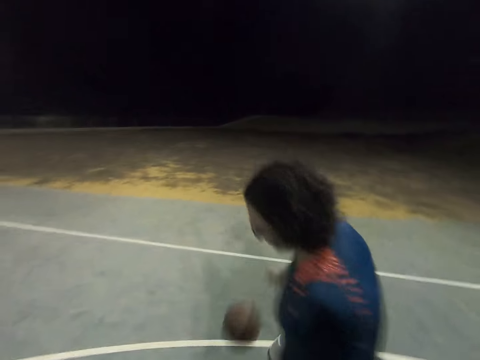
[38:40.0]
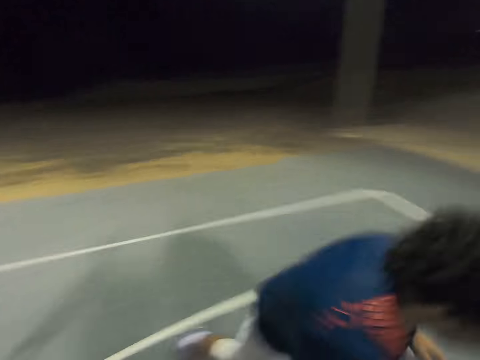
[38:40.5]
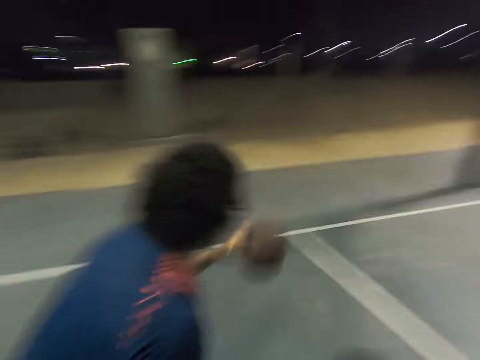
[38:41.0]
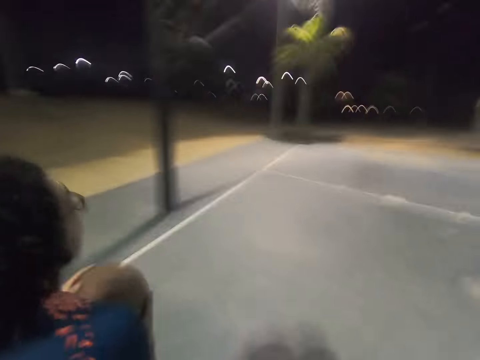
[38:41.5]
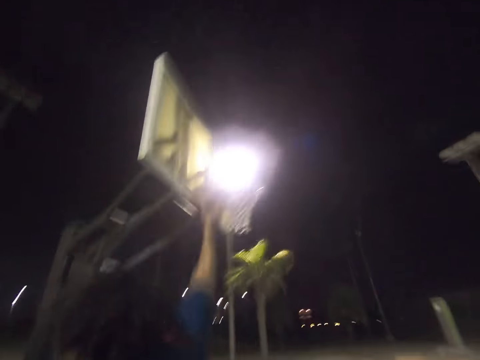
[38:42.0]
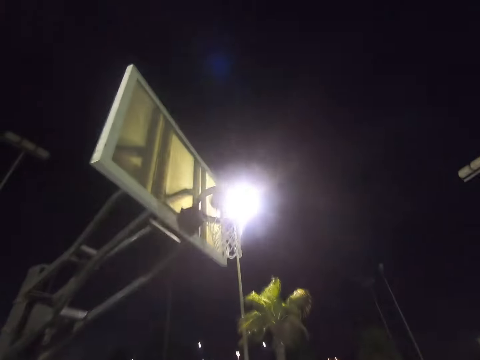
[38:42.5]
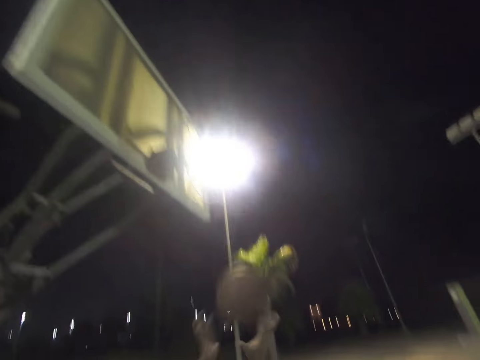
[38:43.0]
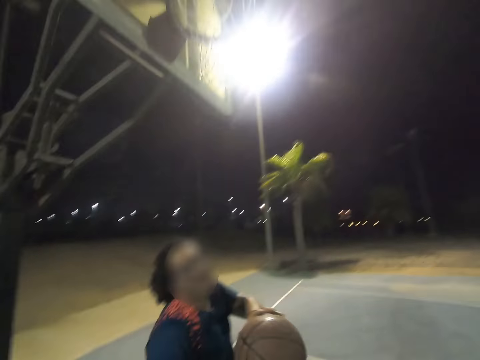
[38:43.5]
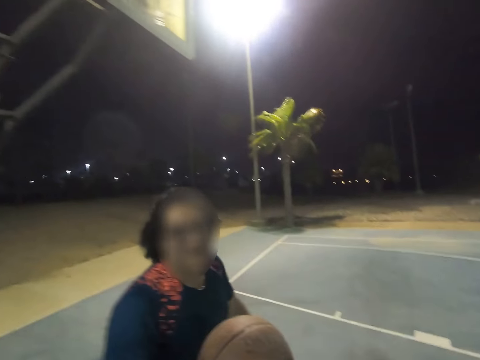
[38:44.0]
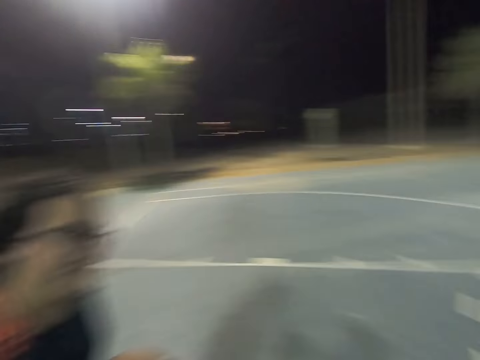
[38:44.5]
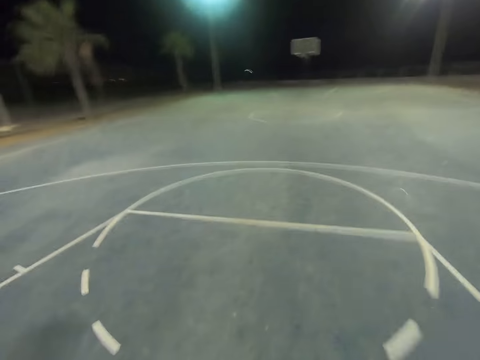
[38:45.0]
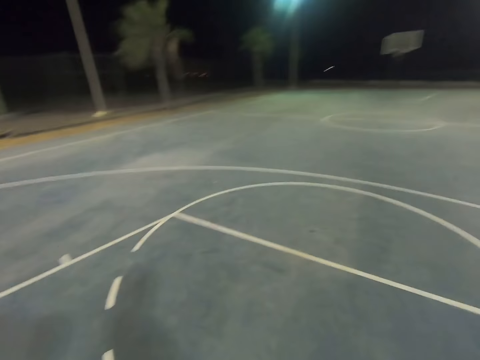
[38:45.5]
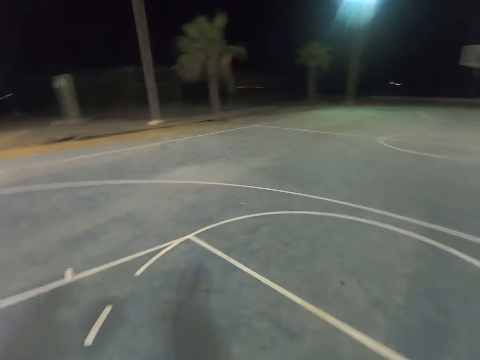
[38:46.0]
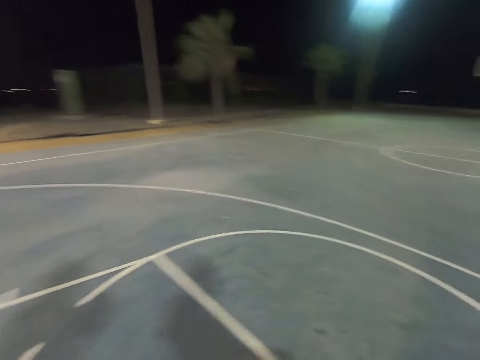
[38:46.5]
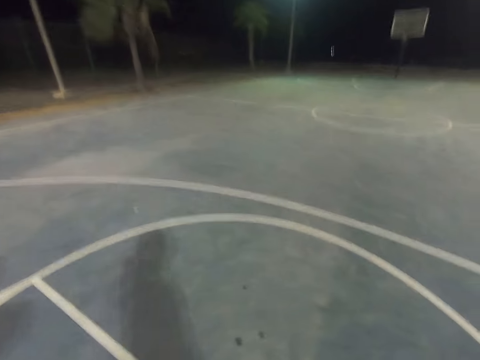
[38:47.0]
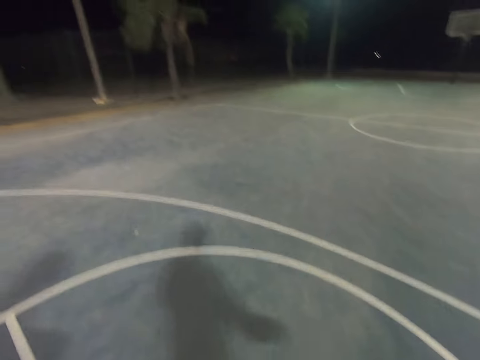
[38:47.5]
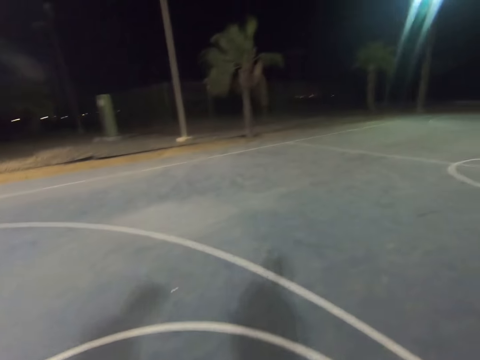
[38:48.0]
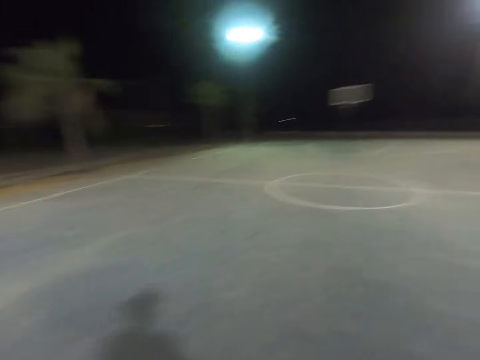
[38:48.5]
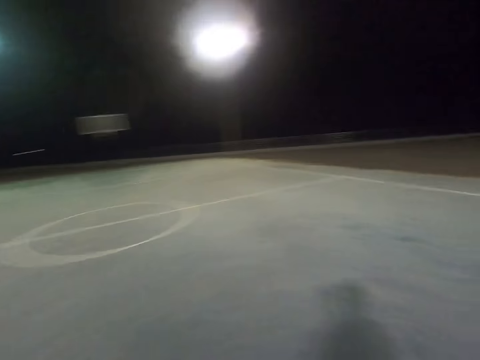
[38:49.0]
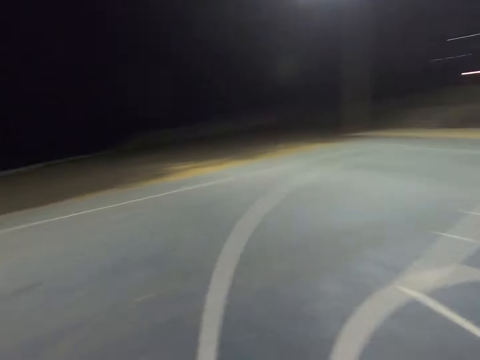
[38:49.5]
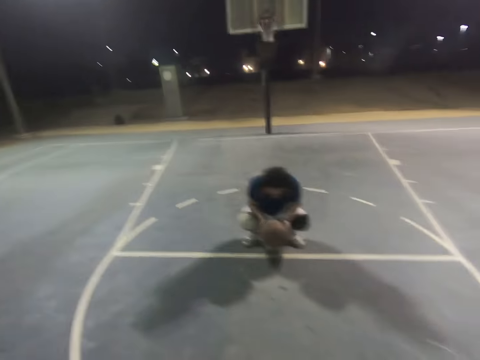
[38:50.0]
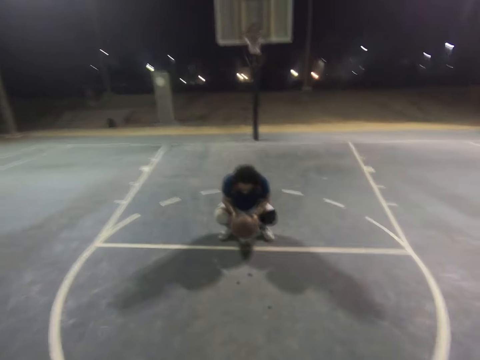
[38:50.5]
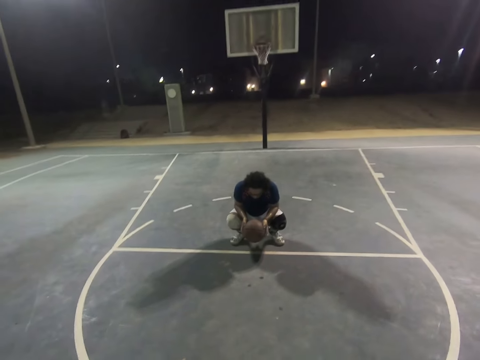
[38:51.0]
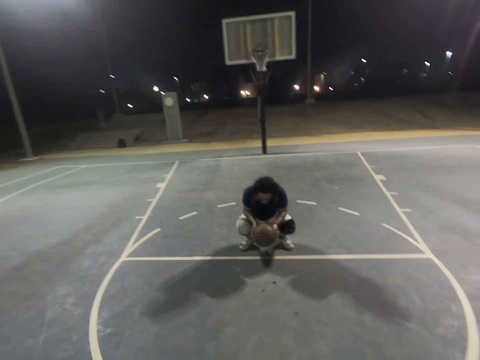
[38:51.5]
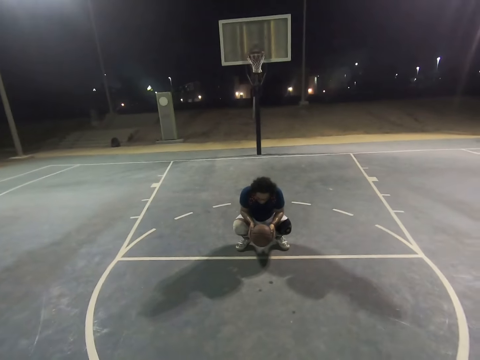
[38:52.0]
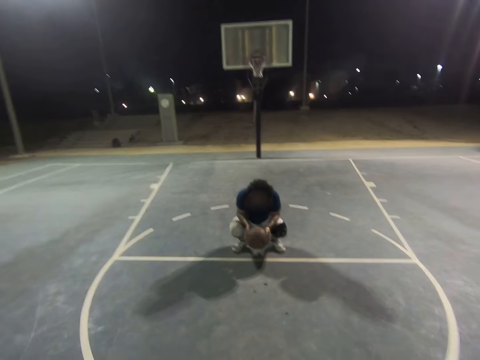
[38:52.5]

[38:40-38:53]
A man throws the ball into the net. The man catches the ball. The camera wearer walks. The man squats down.

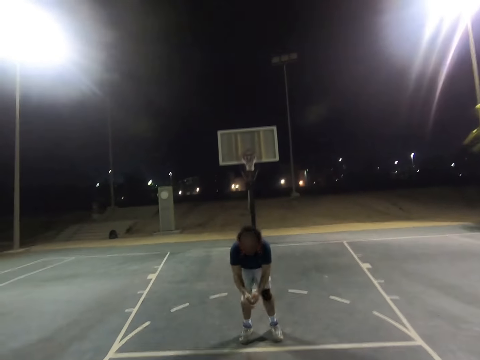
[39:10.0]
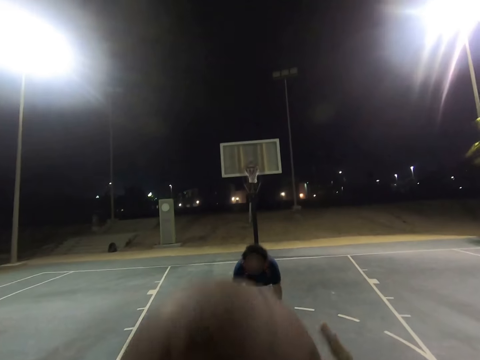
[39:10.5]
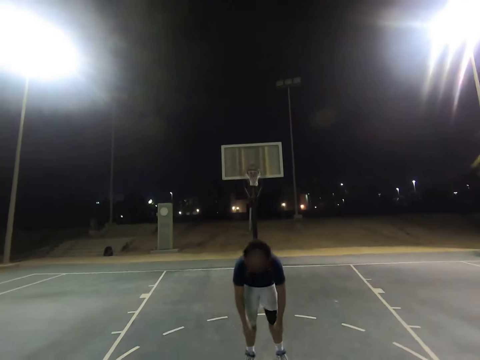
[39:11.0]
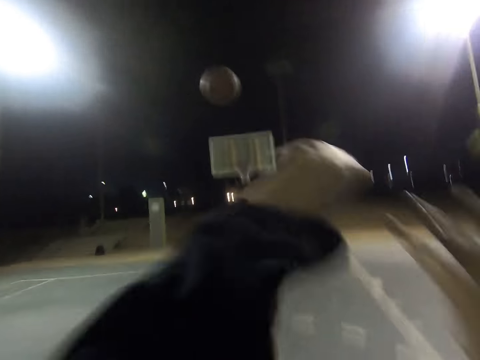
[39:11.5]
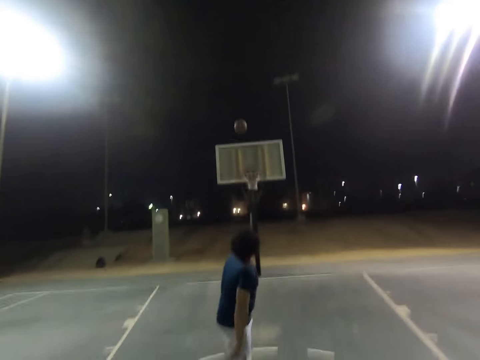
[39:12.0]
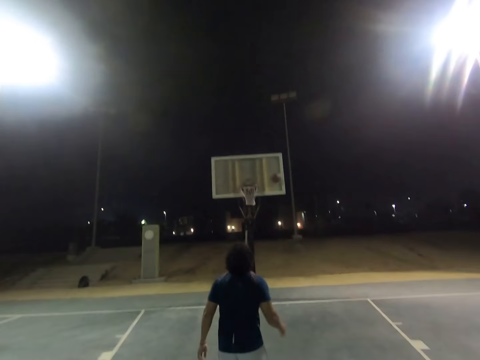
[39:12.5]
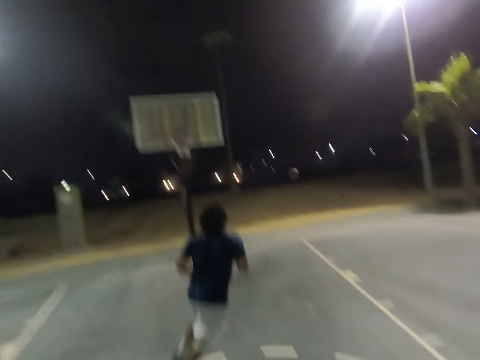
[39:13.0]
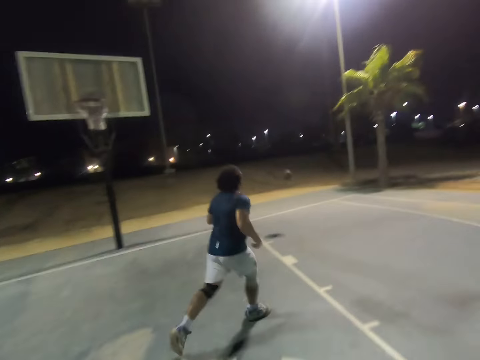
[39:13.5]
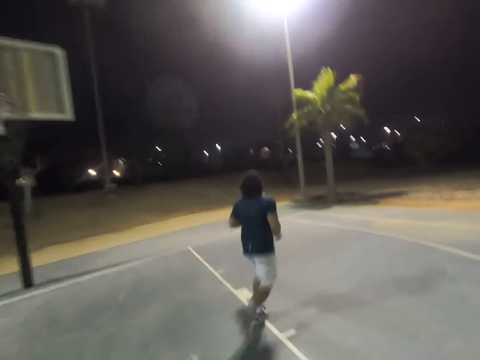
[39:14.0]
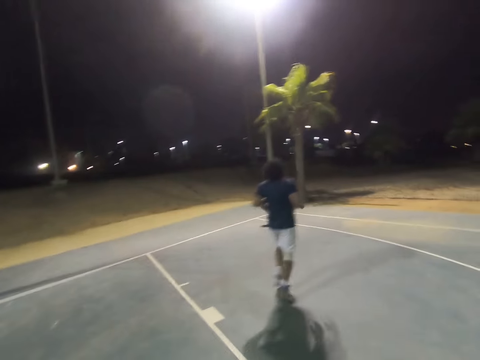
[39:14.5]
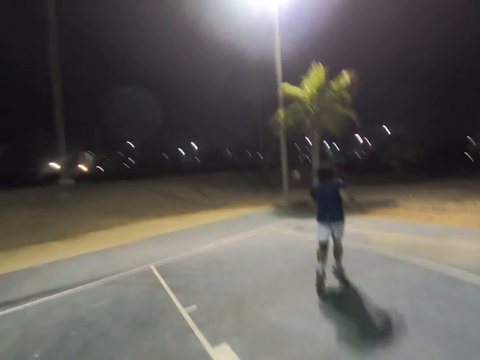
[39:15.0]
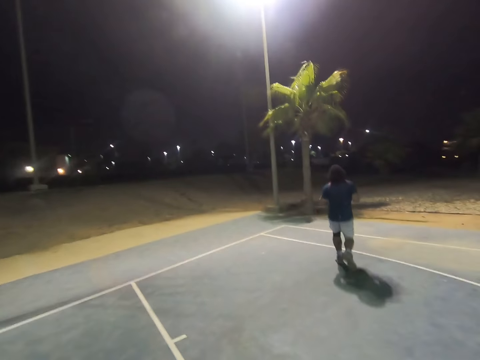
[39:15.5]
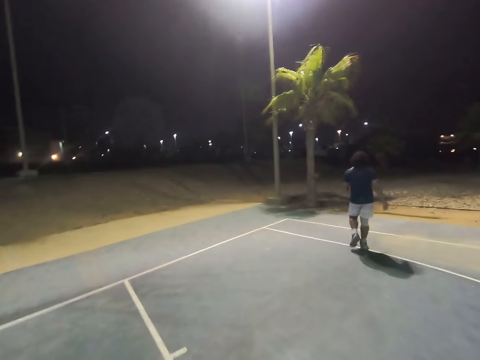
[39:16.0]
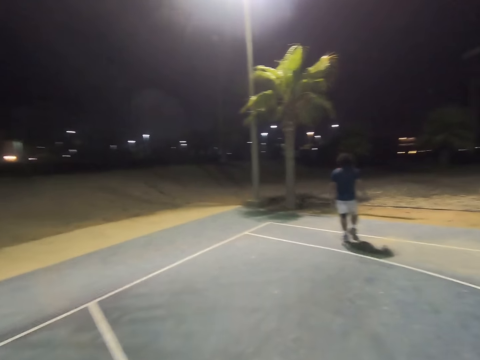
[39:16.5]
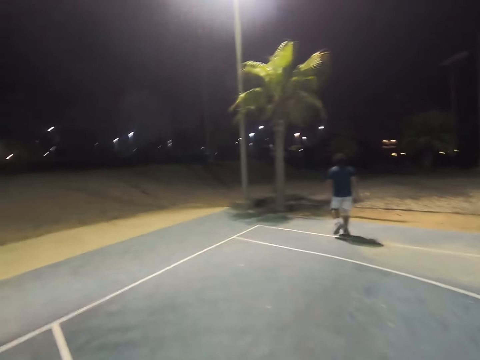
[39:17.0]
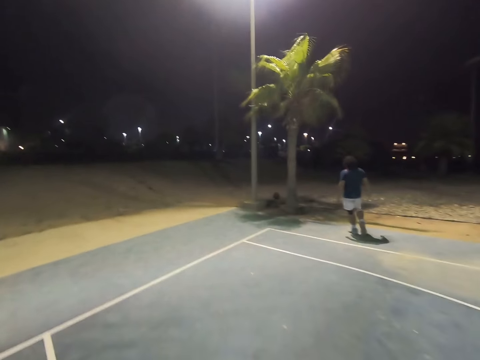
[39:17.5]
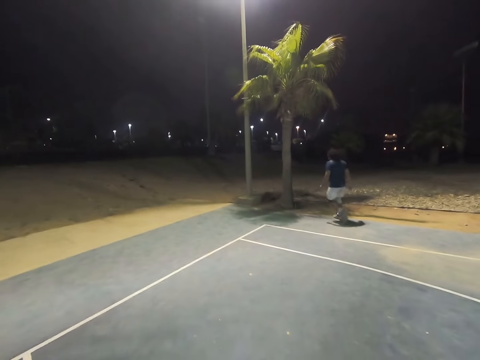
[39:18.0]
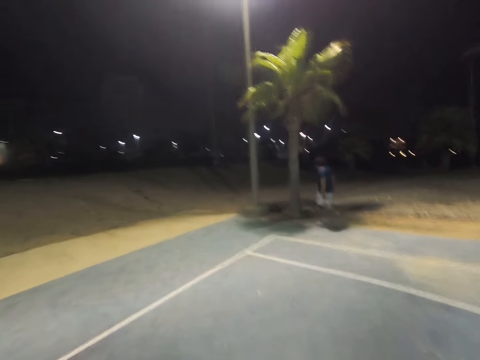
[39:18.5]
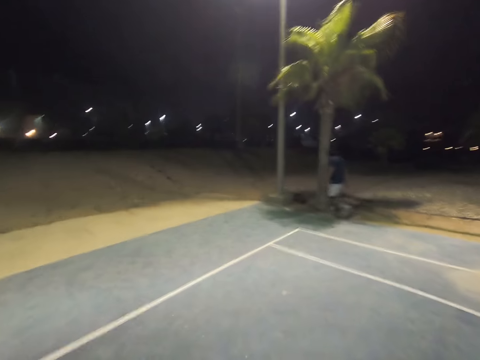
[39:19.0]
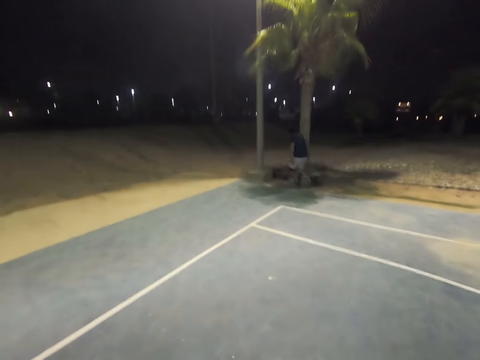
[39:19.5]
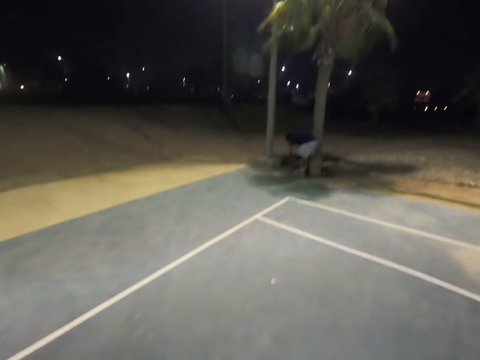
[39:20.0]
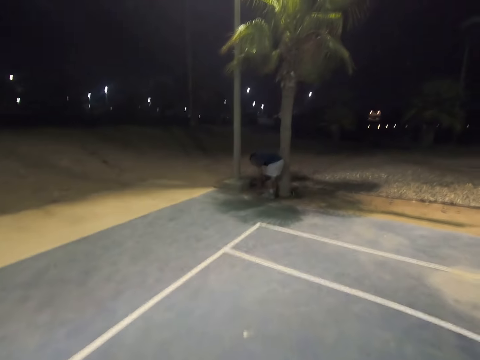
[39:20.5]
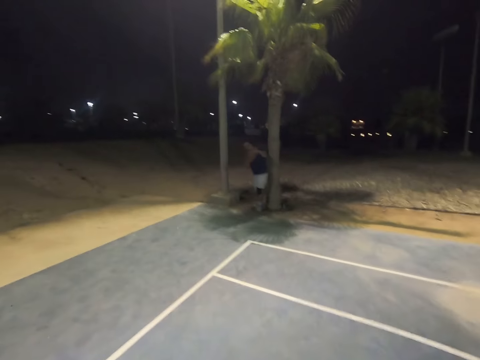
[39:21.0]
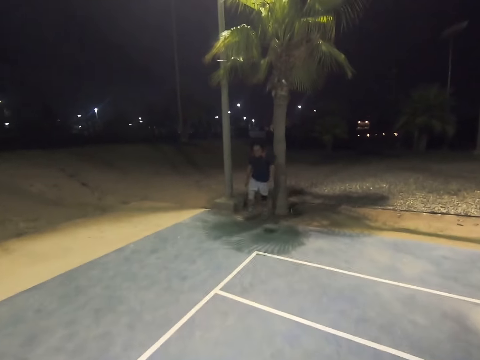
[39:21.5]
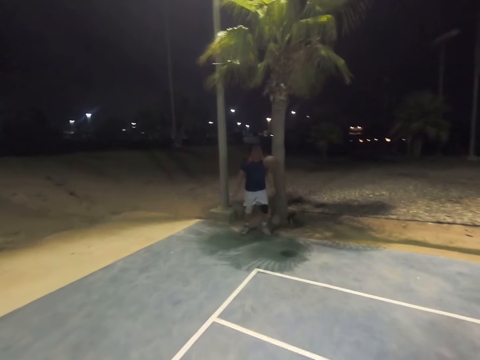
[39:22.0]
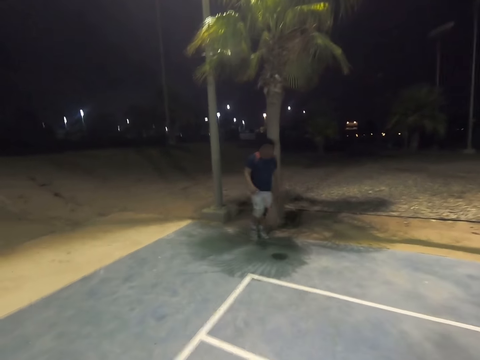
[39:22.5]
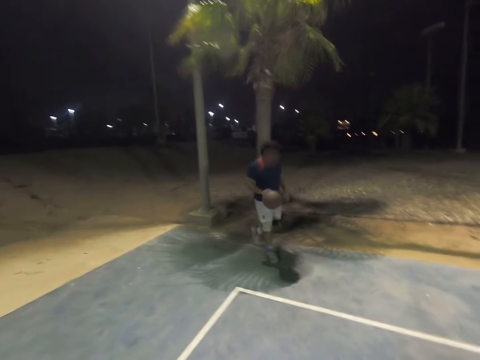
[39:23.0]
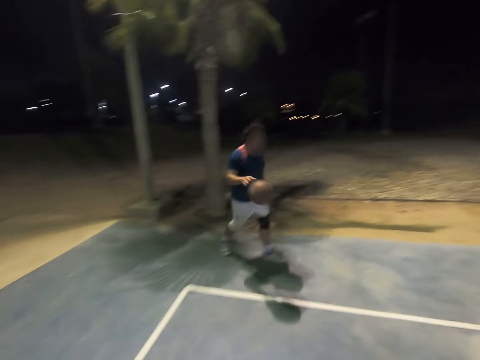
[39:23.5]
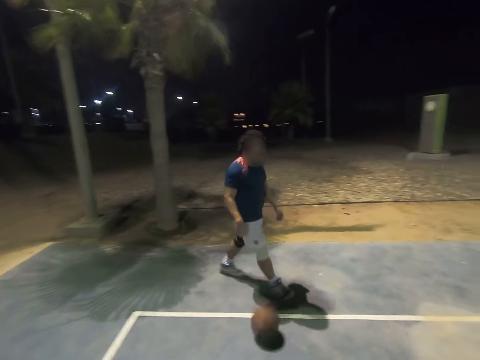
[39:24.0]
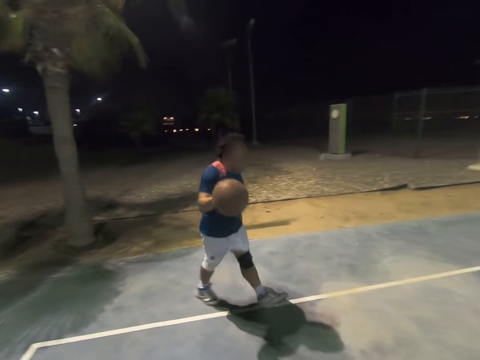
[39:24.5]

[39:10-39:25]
The camera wearer throws the ball to the net. A man runs towards the ball. The man picks up the ball and dribbles the ball.
